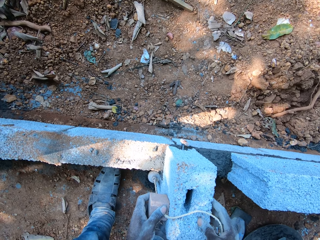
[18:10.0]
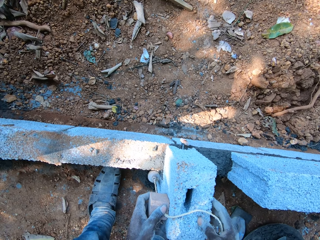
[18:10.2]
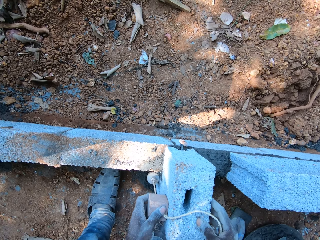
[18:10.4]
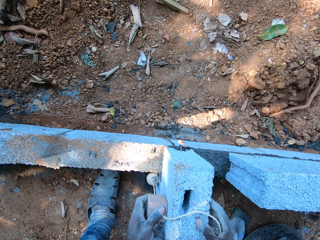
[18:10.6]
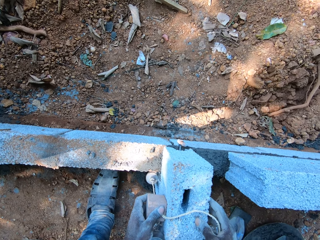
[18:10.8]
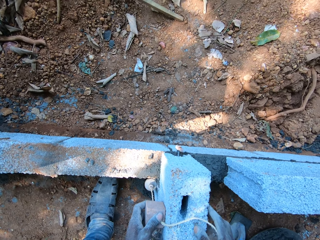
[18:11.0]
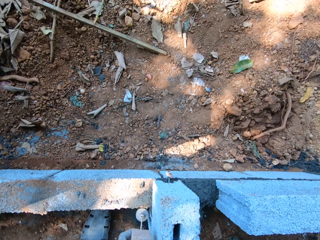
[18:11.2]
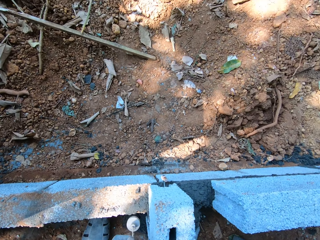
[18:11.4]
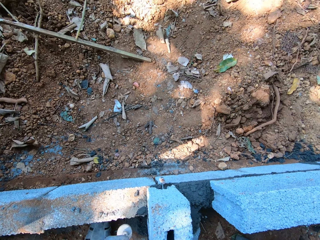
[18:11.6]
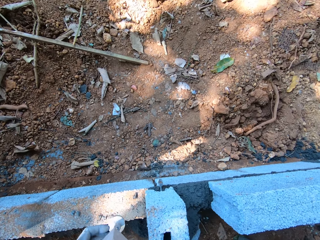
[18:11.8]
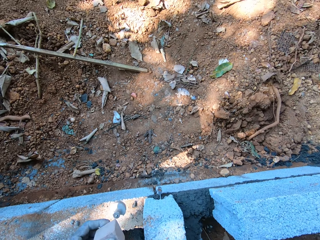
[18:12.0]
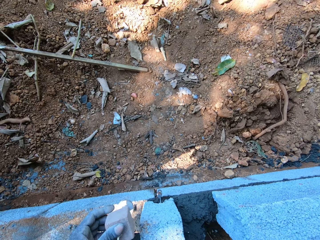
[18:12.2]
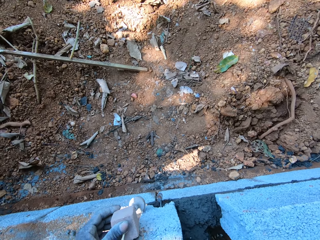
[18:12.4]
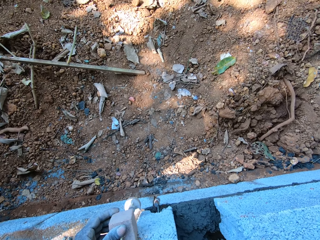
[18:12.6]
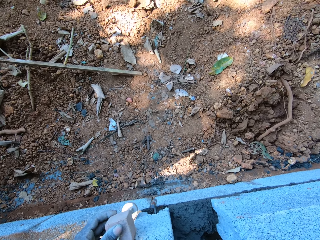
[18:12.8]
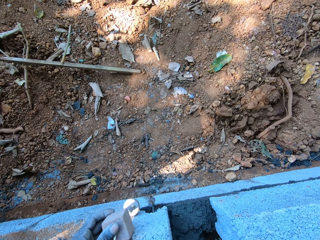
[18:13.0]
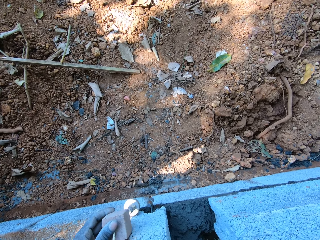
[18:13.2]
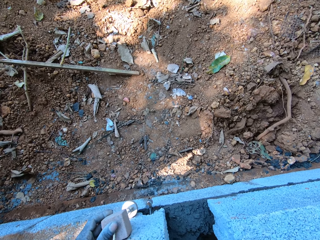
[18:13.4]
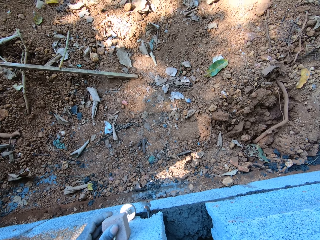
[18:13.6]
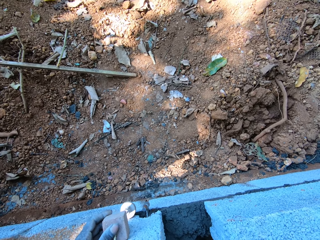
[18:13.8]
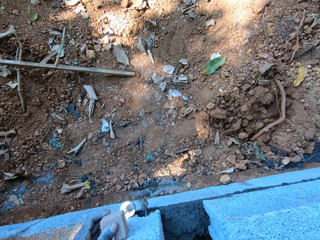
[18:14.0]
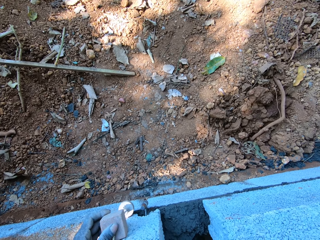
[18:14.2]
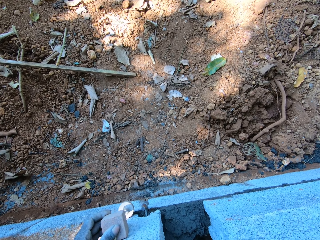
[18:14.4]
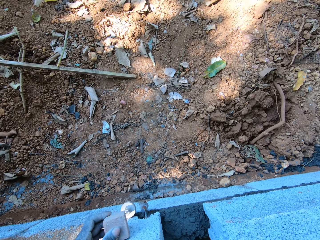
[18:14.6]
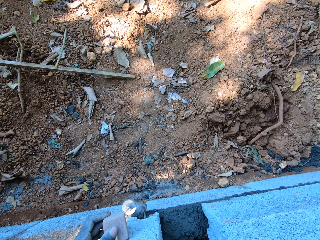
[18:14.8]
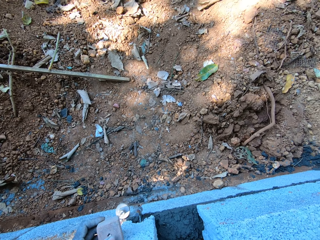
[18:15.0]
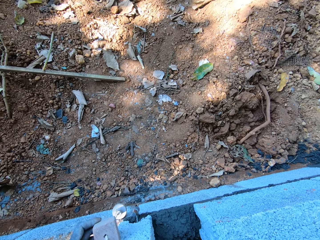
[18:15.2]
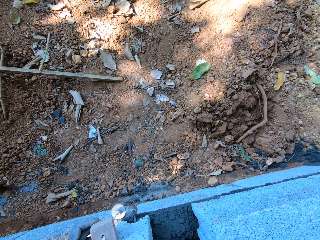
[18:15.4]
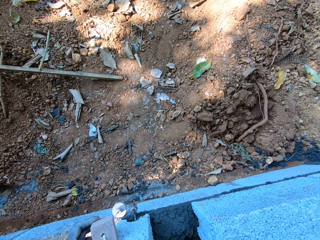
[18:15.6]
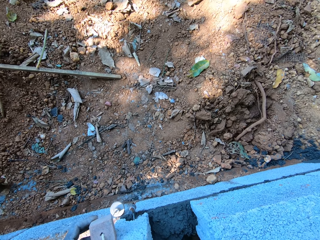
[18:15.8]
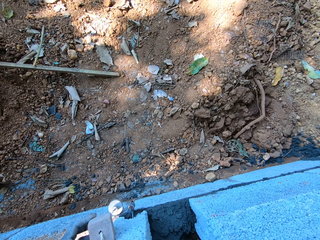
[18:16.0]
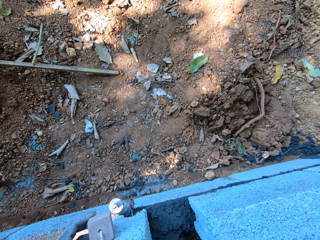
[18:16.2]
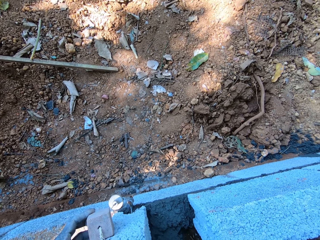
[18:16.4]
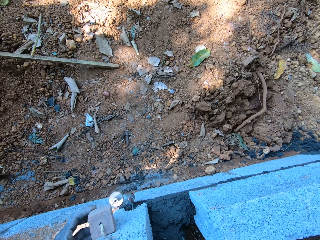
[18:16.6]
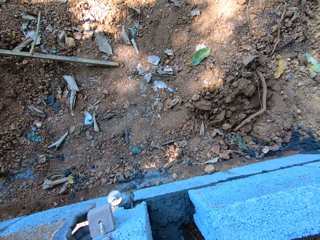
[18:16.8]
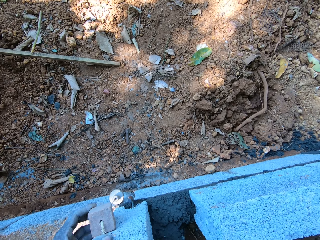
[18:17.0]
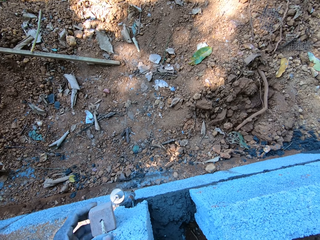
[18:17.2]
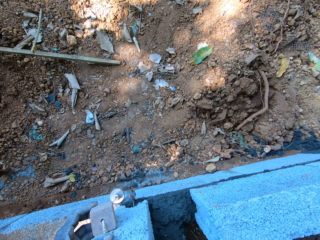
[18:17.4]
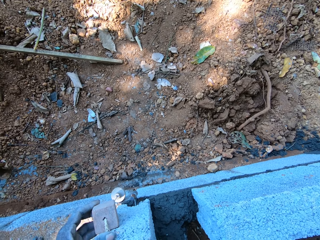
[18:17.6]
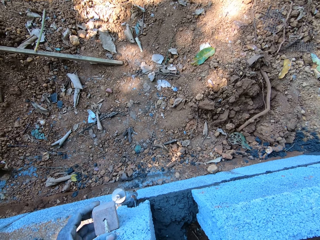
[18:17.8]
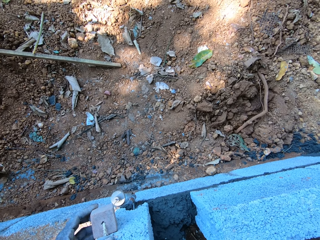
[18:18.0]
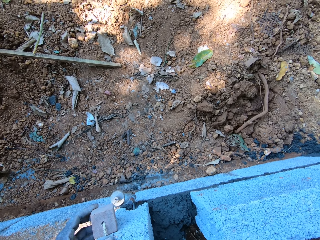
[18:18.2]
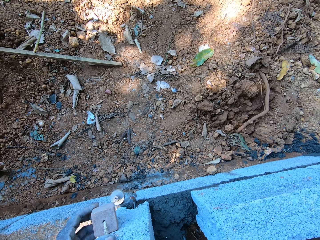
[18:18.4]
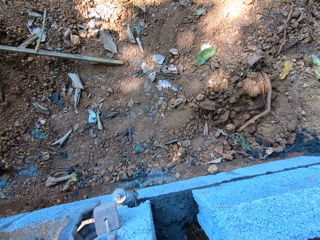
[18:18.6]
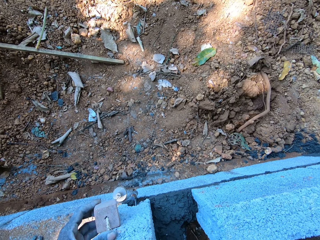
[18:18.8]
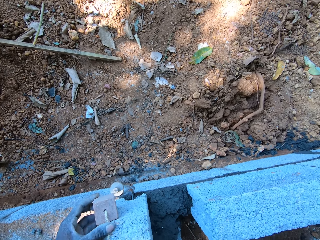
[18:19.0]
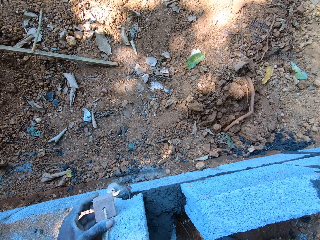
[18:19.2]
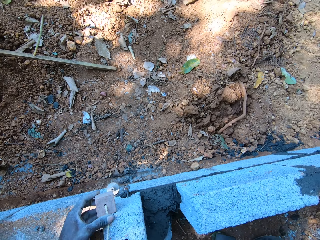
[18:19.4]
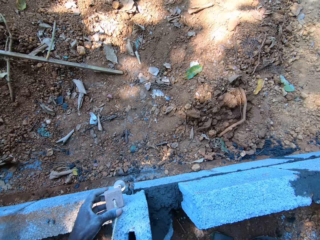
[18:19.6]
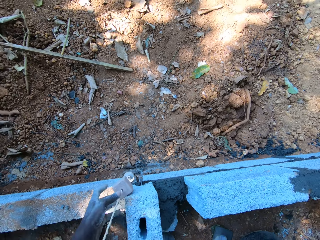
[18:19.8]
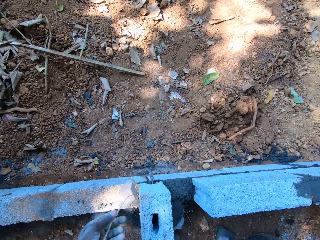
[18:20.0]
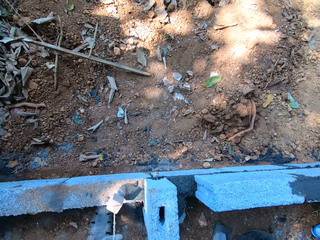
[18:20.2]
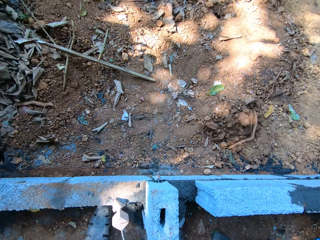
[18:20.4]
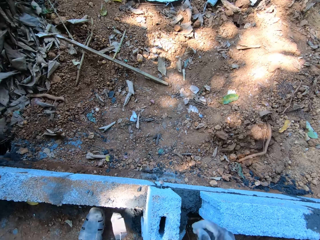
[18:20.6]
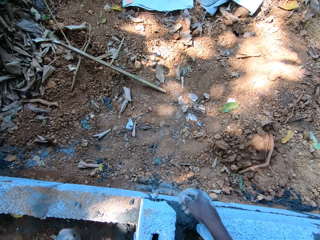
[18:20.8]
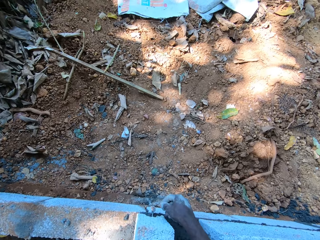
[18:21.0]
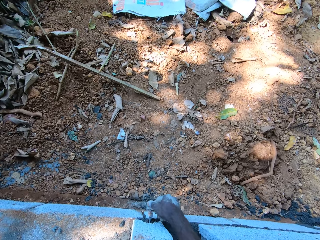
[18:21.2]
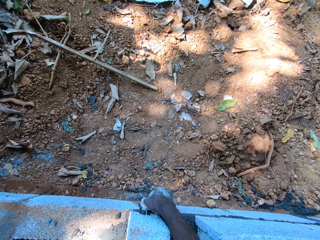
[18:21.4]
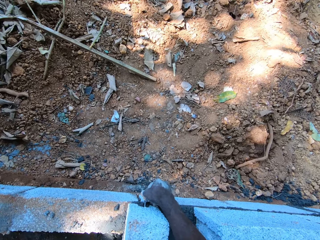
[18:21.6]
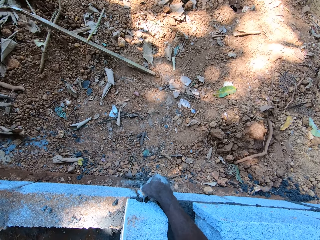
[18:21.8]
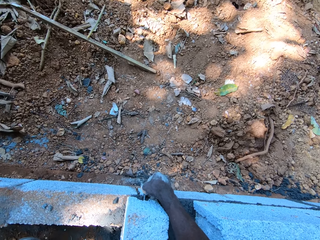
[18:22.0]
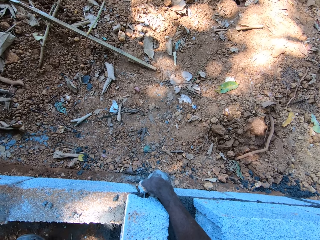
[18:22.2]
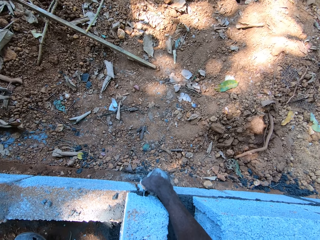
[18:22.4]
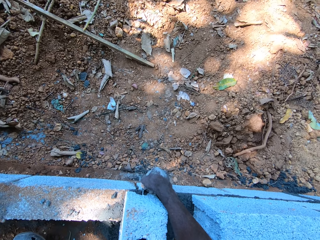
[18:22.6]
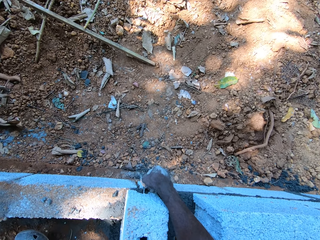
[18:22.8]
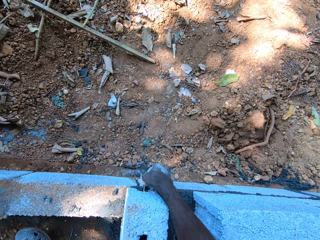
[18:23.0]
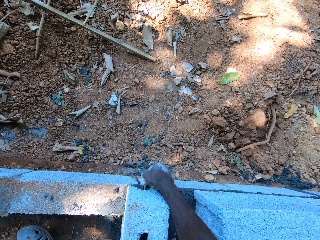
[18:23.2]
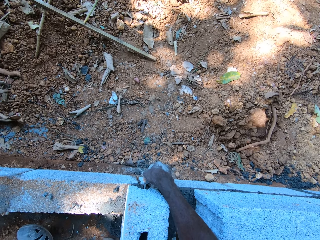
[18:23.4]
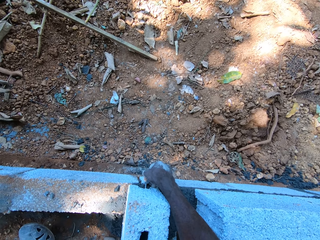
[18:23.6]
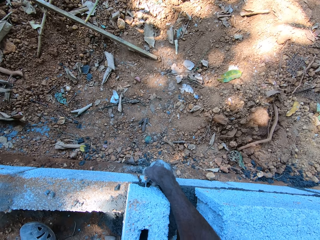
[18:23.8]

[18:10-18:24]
The camera wearer moves the thread. He picks up the mason's line in the line block with his right hand. He passes the mason's line from his right hand to his left hand. He removes weighing stones from the brick. He touches the wood or iron nail in the wall with his right hand.

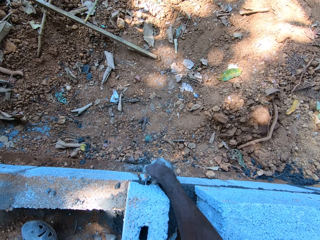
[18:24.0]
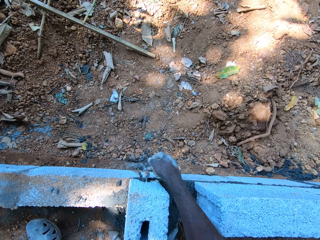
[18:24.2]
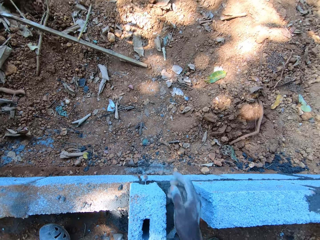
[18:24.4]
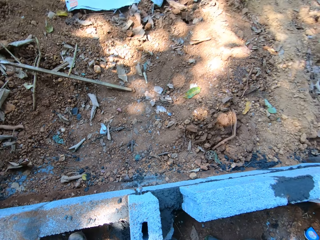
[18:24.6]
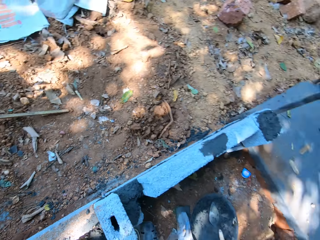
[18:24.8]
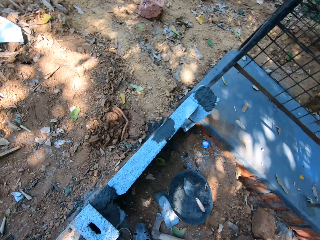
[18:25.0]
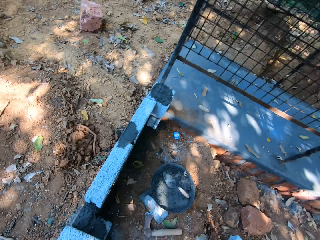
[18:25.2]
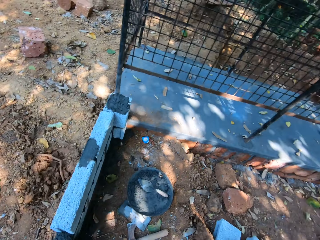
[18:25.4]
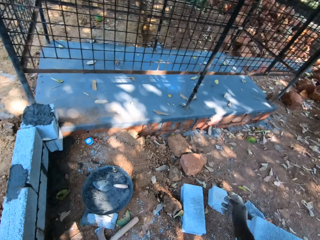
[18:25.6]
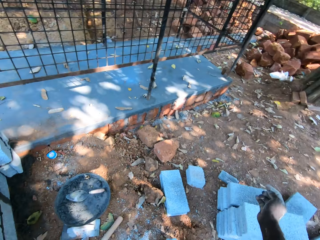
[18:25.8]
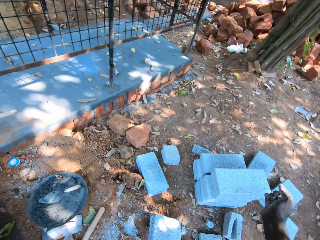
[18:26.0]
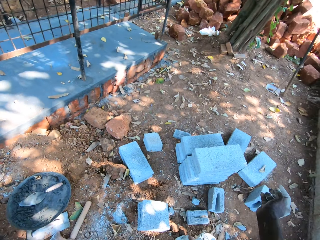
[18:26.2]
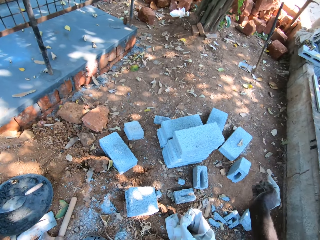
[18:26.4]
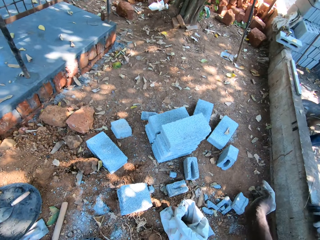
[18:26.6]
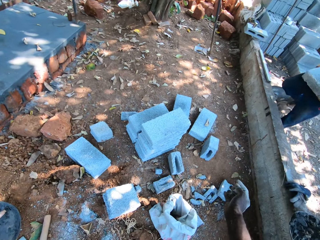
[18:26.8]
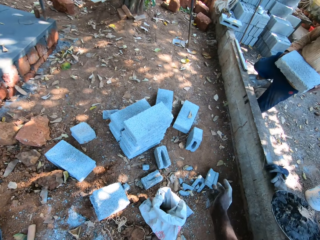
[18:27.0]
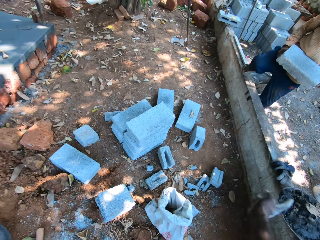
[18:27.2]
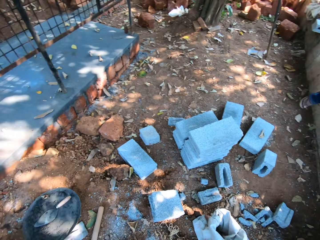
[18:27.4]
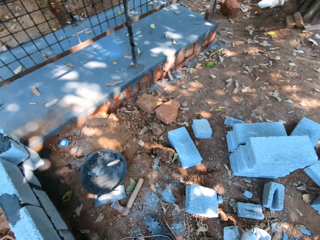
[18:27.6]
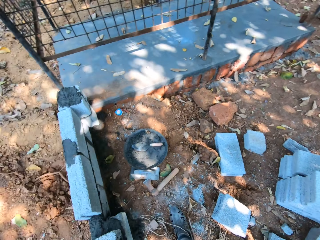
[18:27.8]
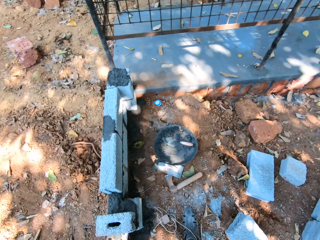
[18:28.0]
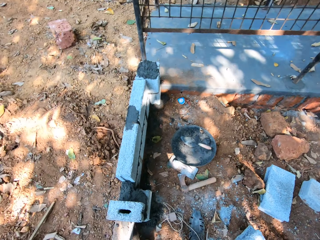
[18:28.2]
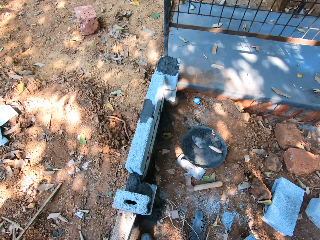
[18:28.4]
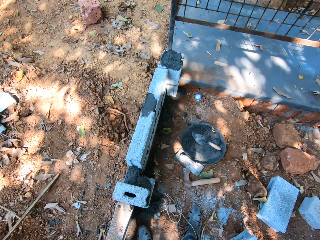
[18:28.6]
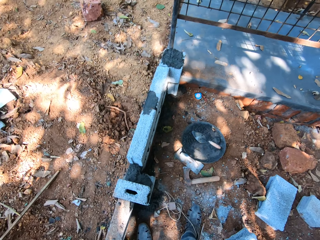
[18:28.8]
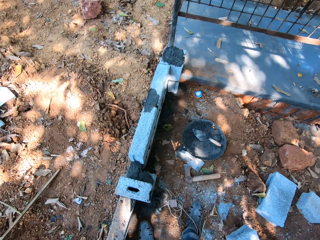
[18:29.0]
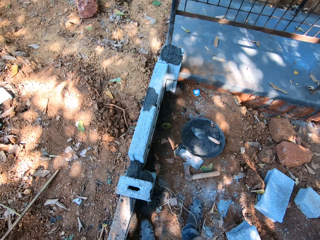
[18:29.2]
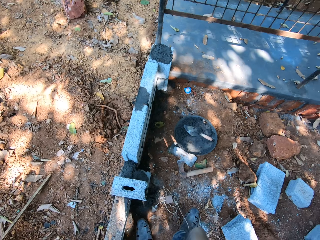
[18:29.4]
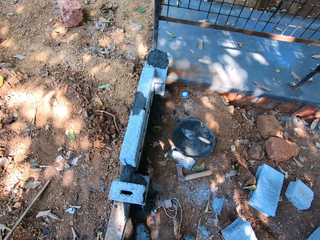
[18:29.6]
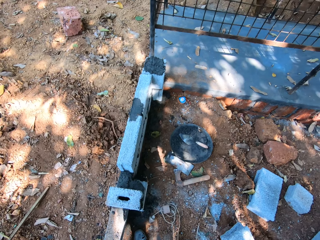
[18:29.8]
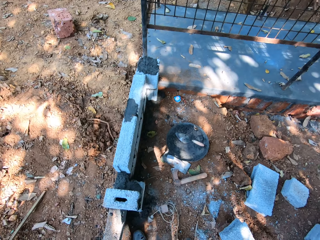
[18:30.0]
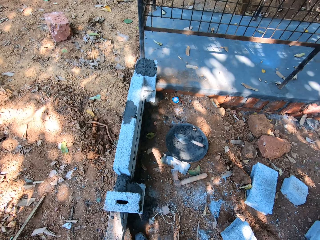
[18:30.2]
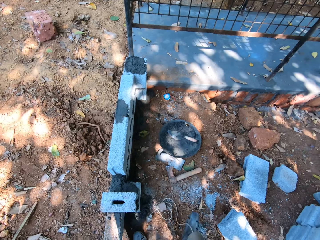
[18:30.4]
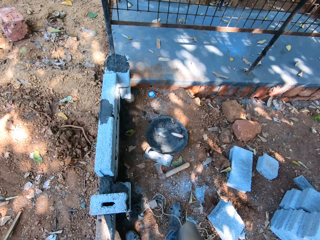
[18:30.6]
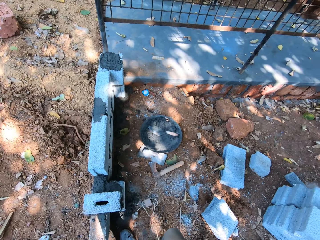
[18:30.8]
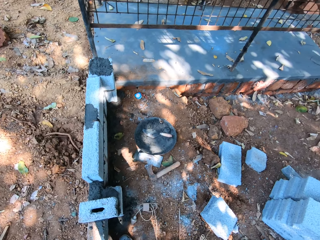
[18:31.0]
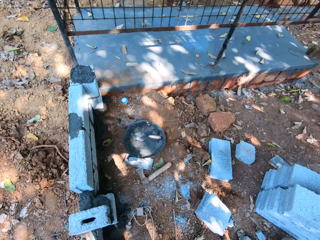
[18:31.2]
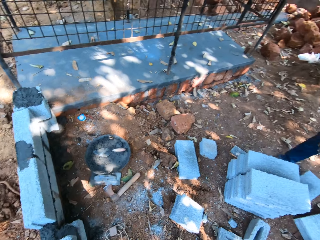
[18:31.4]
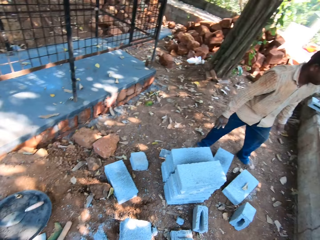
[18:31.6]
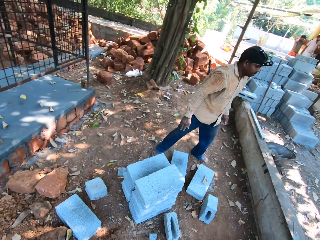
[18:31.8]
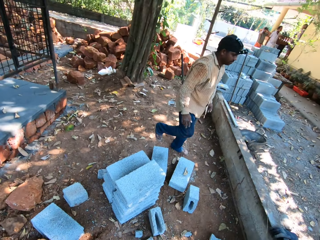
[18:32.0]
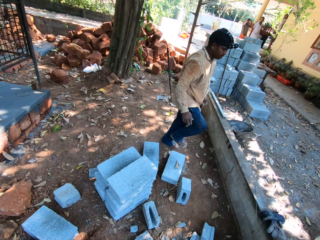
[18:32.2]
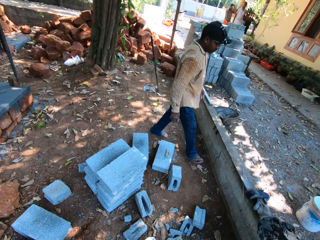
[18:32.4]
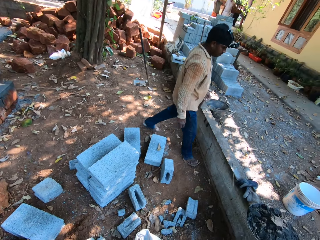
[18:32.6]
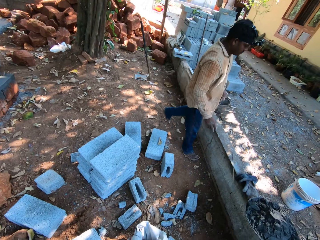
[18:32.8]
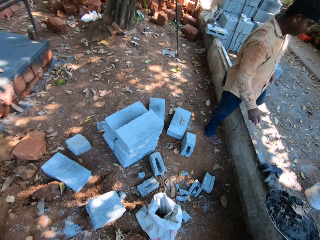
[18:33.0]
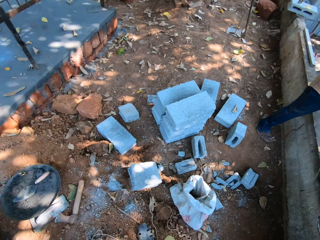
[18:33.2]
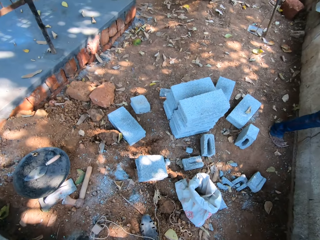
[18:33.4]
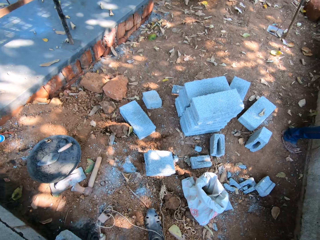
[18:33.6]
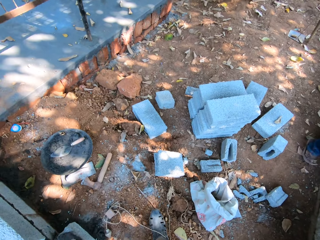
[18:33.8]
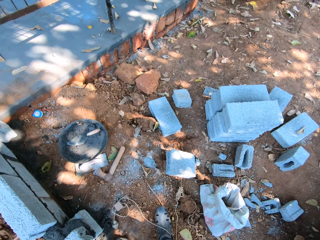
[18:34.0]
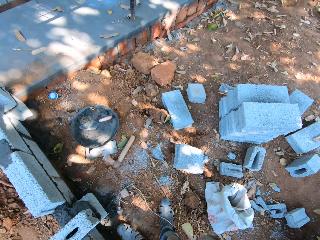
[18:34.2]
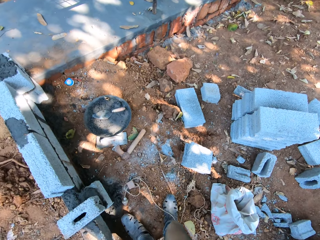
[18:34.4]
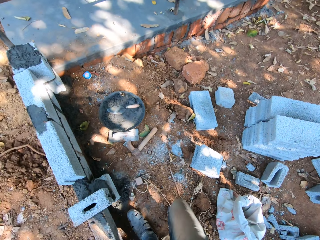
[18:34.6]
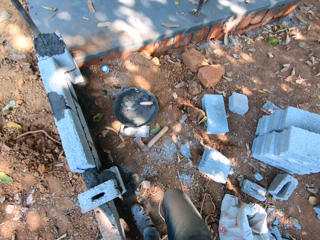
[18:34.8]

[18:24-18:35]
The camera wearer looks around. They interact with a man. The man walks around.
